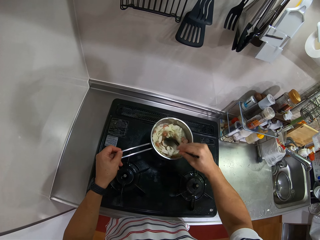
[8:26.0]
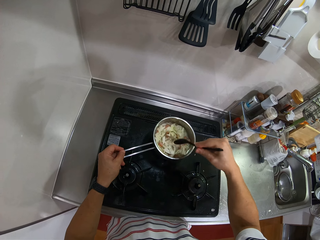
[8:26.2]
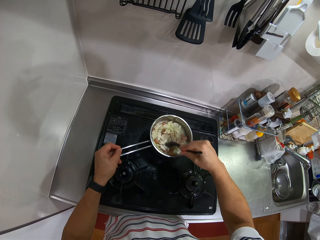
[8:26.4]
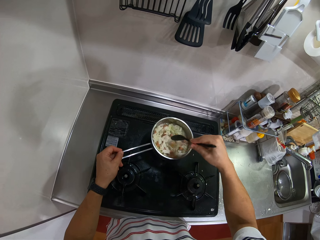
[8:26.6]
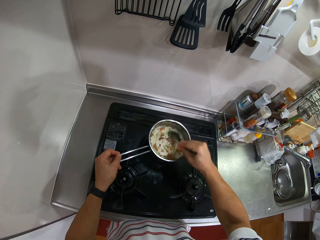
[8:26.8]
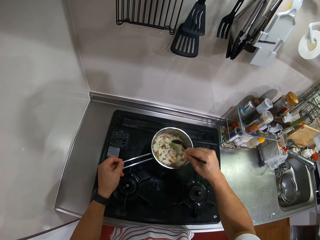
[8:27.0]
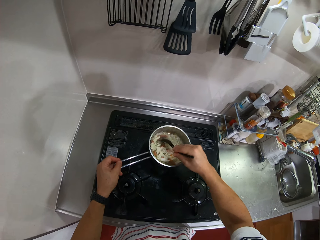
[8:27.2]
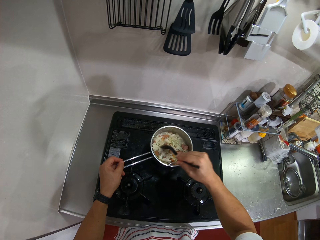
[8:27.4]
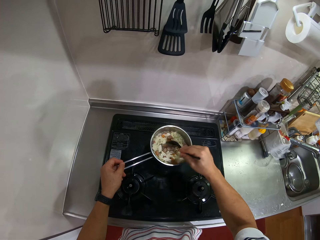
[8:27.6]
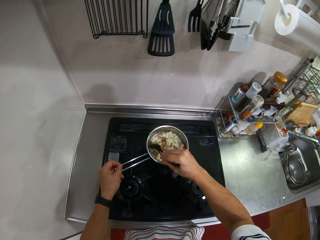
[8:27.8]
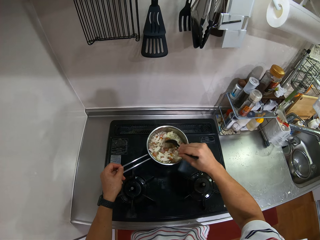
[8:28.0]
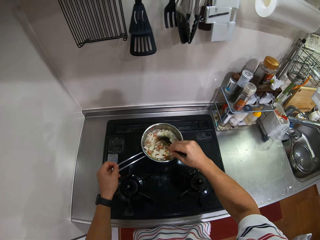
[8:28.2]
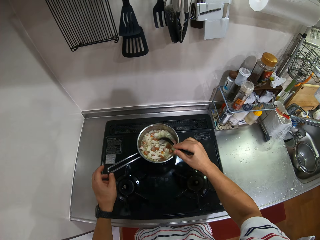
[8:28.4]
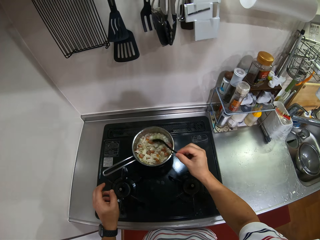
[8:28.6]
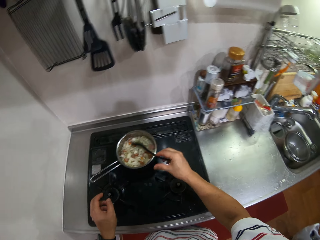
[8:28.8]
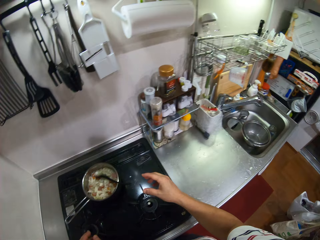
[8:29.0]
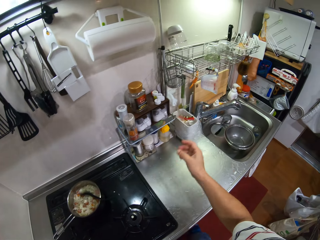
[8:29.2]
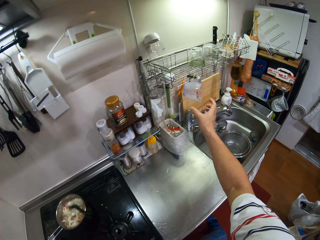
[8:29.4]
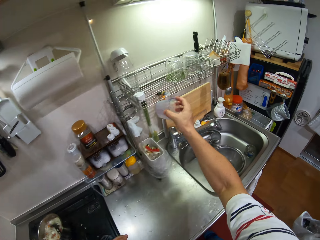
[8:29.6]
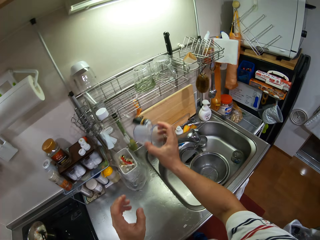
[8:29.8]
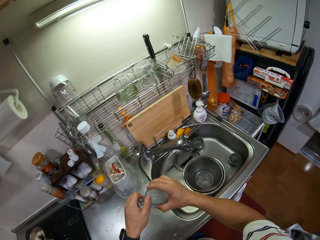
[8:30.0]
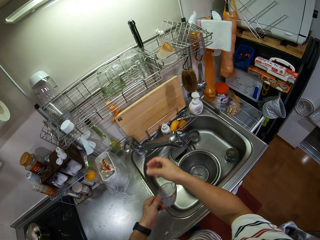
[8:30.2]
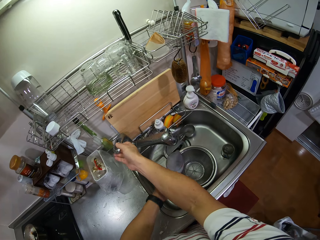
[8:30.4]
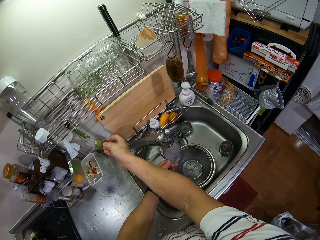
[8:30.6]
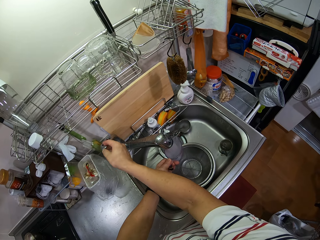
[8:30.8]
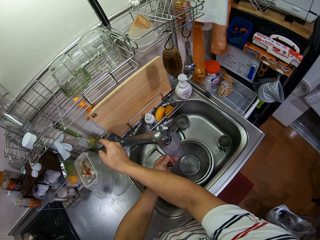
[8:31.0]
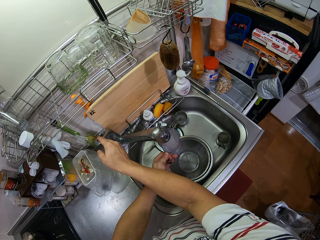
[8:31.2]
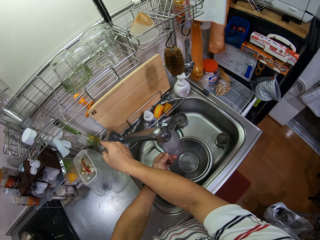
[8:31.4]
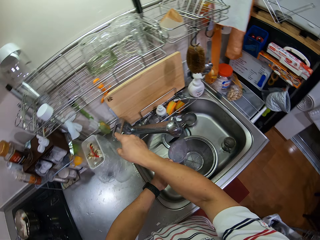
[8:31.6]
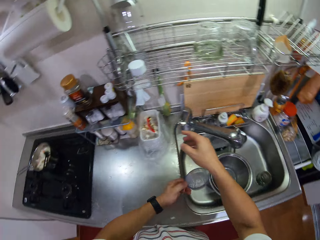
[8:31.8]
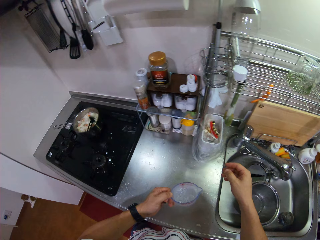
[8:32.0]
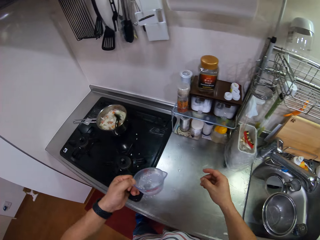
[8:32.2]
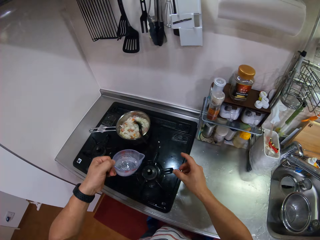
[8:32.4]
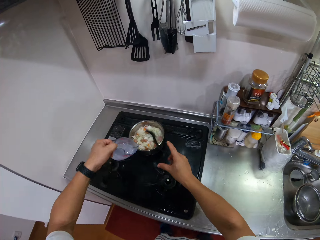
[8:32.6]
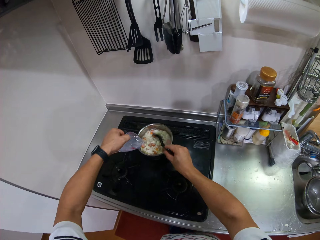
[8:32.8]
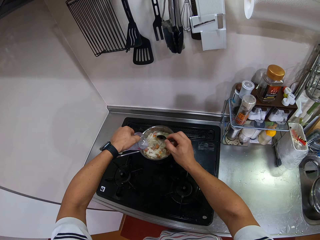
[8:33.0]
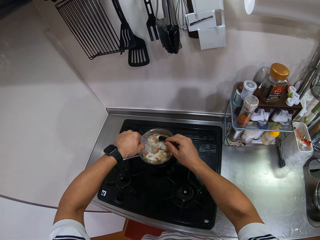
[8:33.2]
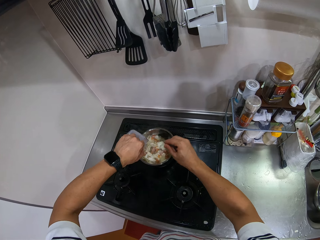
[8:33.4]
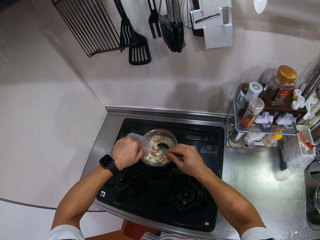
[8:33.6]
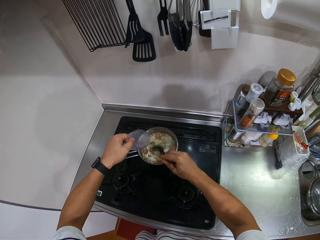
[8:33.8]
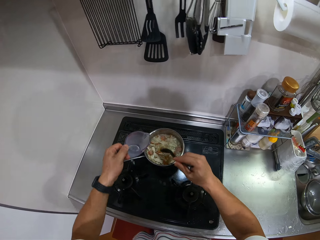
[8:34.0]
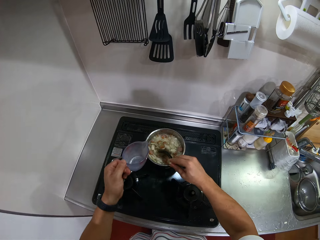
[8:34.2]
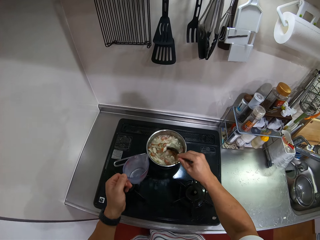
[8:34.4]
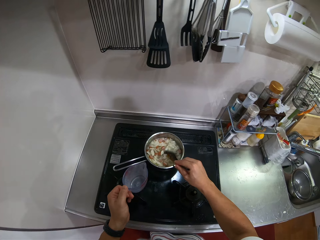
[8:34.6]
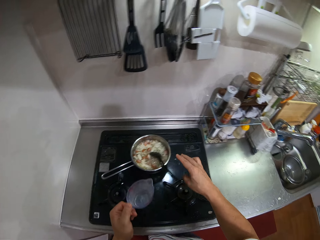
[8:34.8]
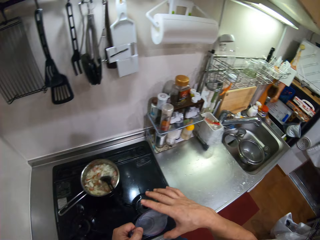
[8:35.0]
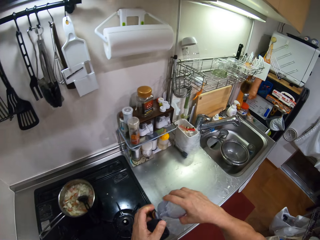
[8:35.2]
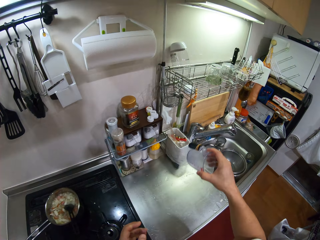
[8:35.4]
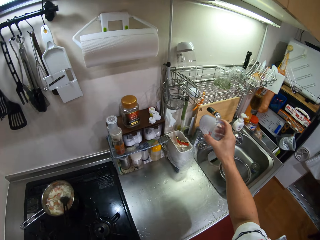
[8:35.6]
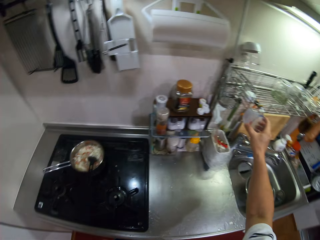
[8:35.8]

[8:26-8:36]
The camera wearer leaves a cooking spoon on the saucepan. They pick up a measuring jug. They open the tap and put water in the measuring jug. They close the tap. They pour water in the saucepan. They stir the cabbage. They leave the cooking spoon on the saucepan.

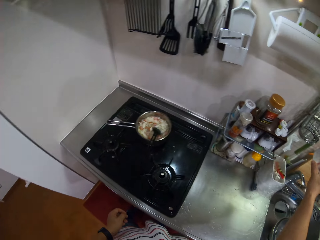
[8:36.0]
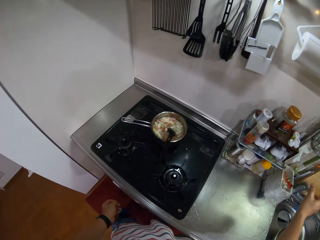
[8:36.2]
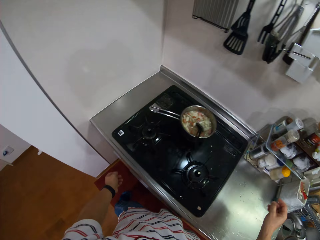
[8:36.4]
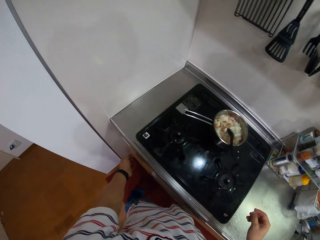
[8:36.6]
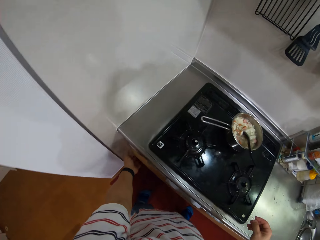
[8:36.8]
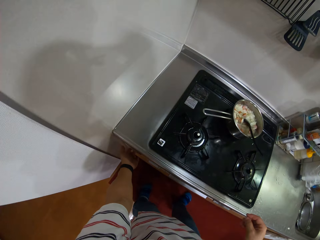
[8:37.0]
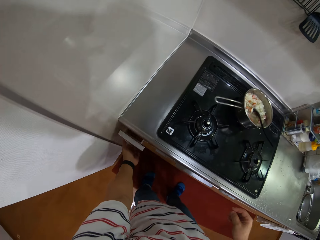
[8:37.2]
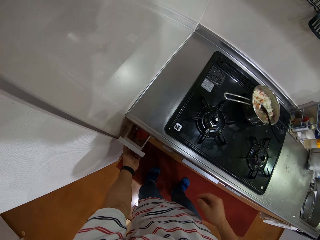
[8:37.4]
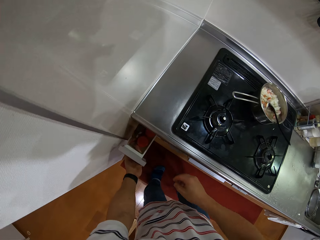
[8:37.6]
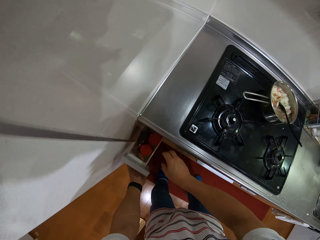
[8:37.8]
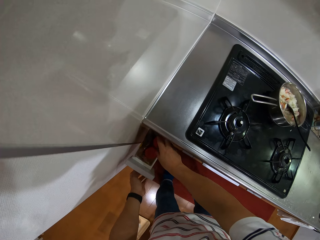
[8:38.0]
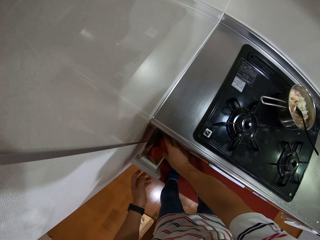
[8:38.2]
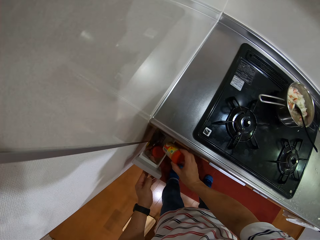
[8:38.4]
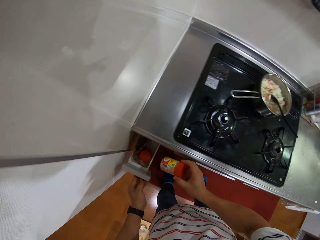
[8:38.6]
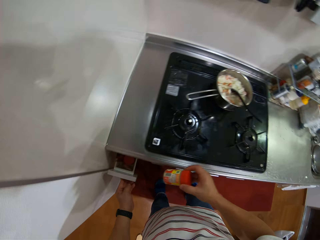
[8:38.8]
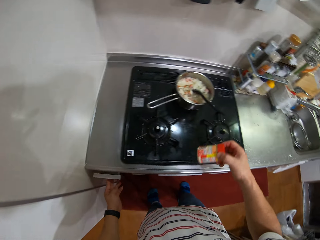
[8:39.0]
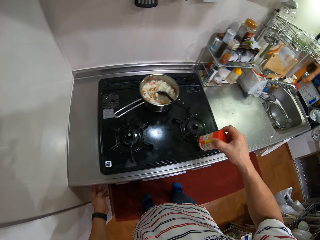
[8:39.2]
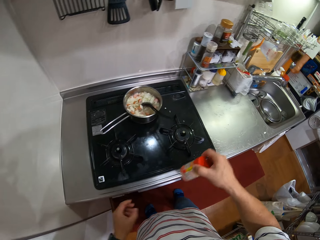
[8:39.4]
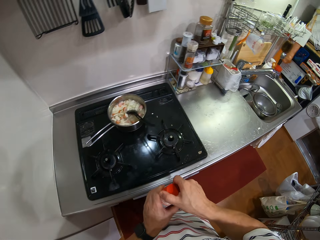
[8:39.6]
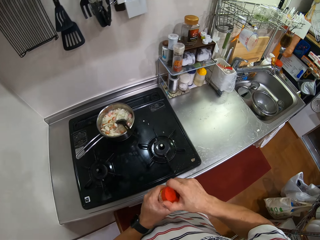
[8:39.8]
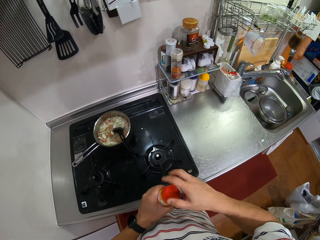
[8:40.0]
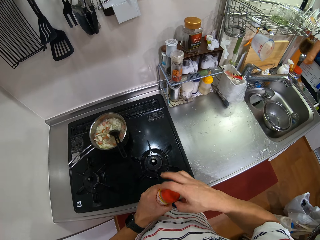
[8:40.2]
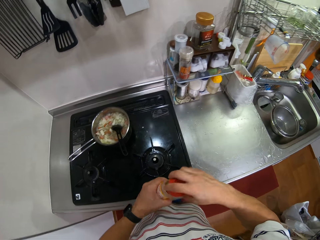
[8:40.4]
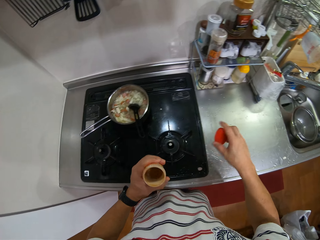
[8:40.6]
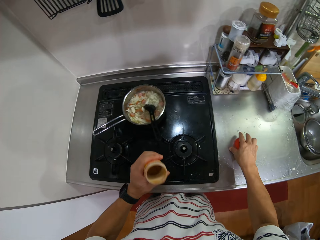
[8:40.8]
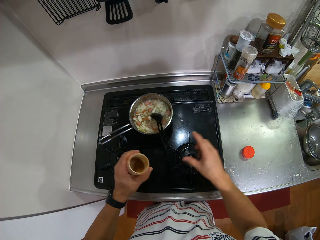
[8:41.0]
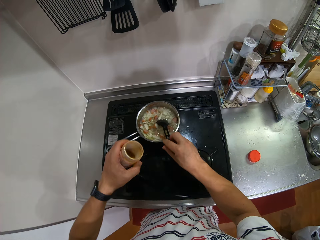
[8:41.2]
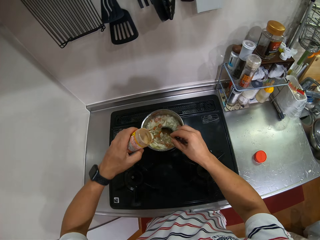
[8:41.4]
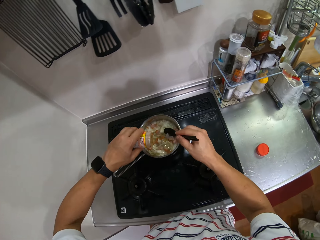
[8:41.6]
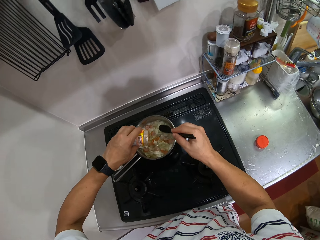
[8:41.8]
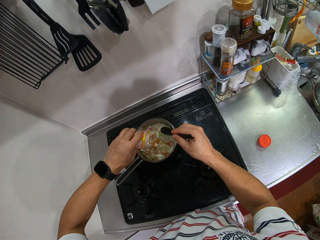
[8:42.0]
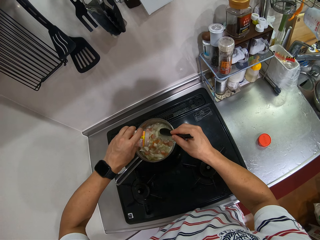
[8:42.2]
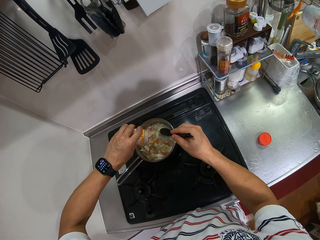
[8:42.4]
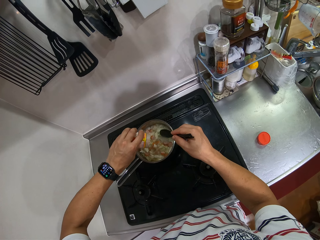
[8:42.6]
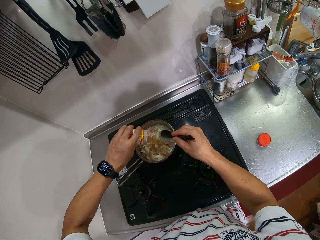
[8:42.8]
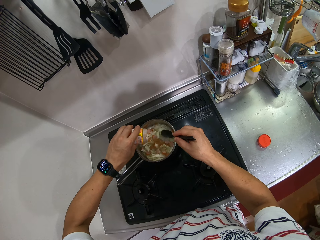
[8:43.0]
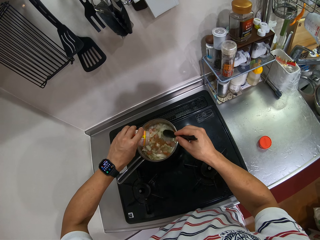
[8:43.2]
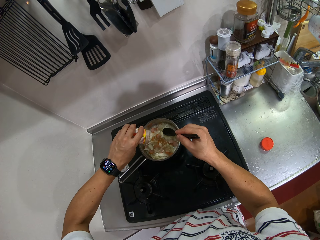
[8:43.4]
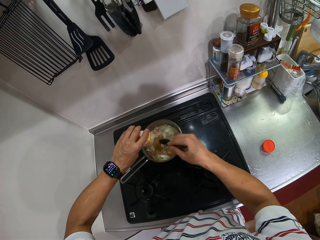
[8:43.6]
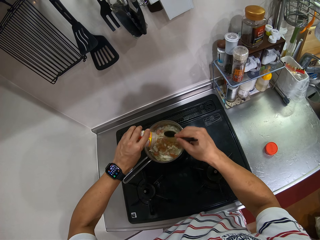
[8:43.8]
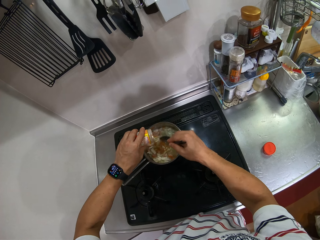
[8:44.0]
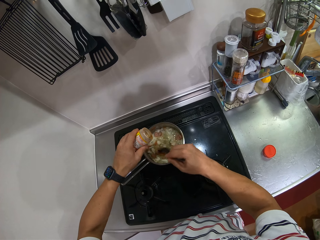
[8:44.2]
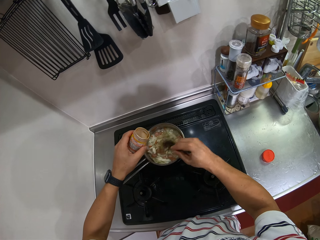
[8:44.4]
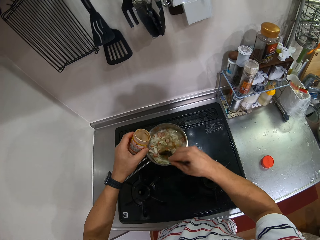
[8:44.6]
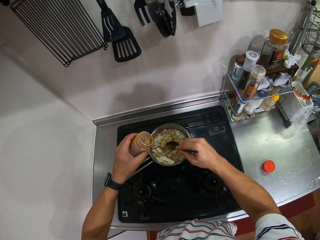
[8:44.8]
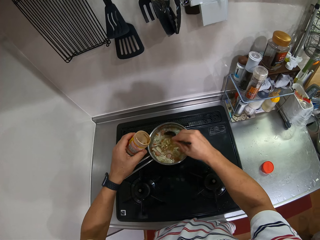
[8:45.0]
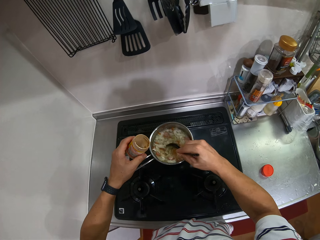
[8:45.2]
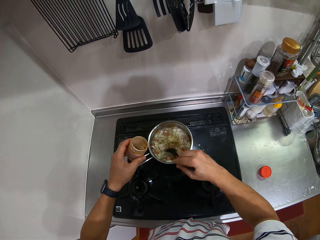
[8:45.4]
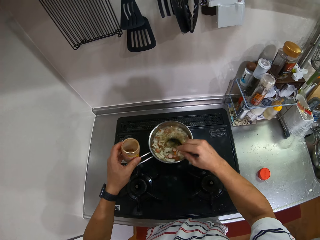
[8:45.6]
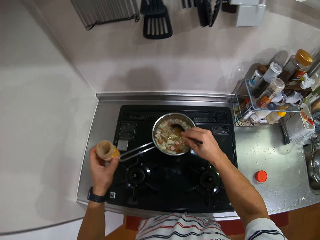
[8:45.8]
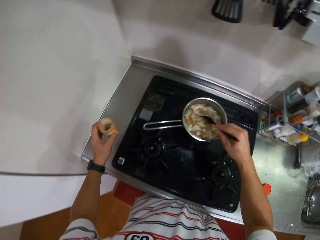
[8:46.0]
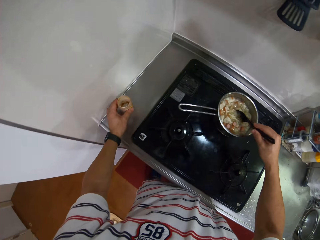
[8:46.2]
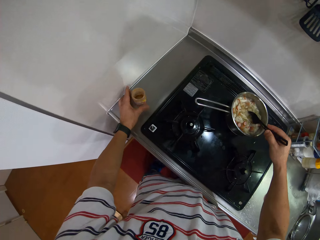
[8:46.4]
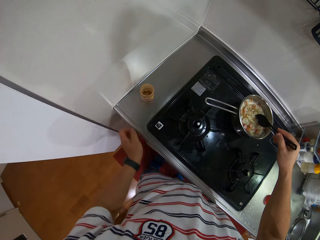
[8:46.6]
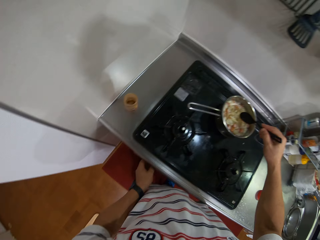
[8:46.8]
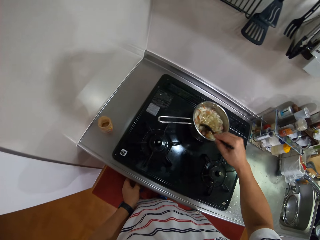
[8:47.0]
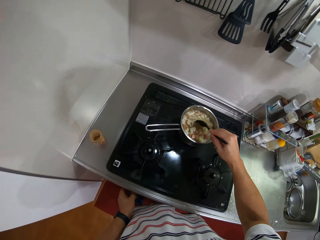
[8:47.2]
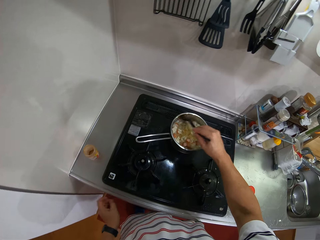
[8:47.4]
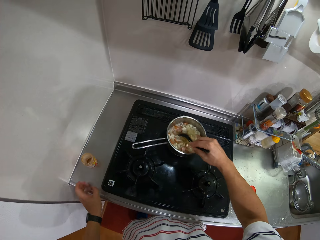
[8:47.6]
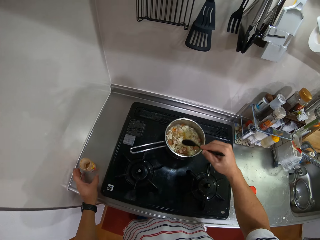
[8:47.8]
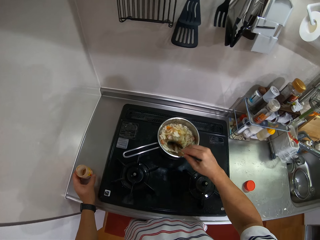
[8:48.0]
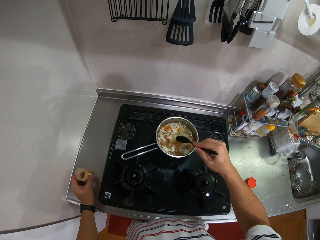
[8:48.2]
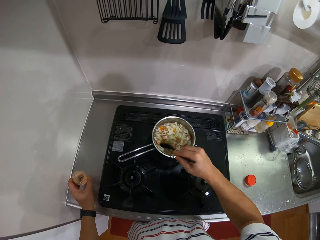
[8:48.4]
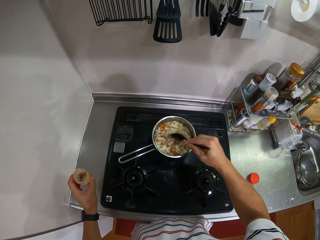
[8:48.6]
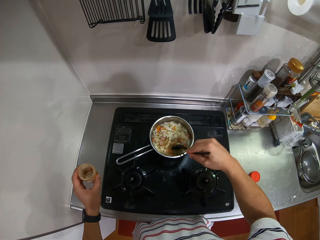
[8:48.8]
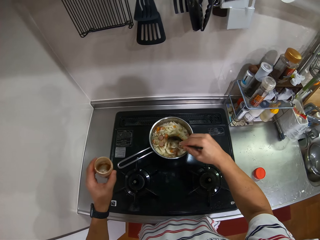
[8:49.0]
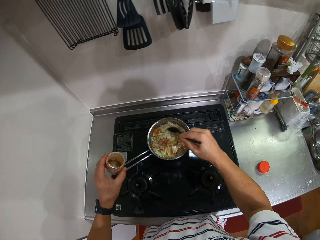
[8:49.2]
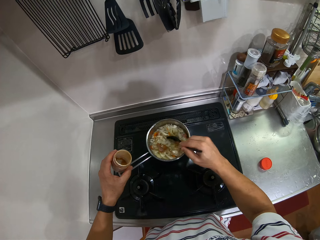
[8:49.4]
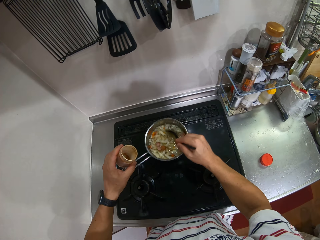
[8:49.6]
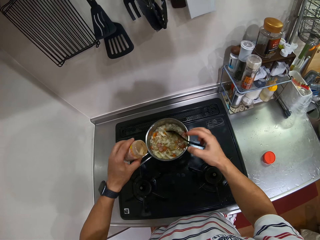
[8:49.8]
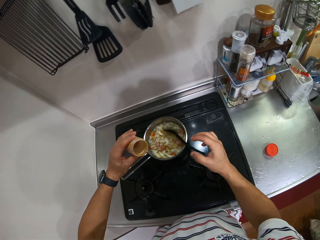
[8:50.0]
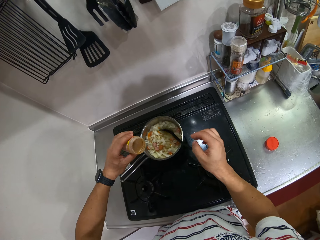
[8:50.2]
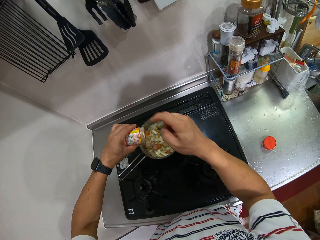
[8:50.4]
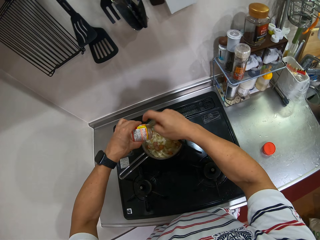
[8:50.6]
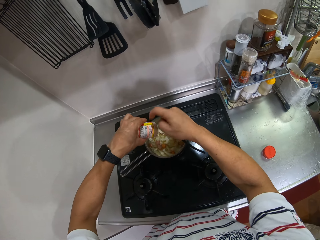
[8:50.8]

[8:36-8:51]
The camera wearer places the measuring cup on the rack. They open a drawer, pick up a spice container from the drawer and close the drawer. They shake the spice container, open the spice container and put the lid on the kitchen counter. They hold a cooking spoon. They put spice in the food. They stir the food. They put the spice container on the kitchen counter. They stir the cabbage. They operate the stove. They pick up the spice container.
